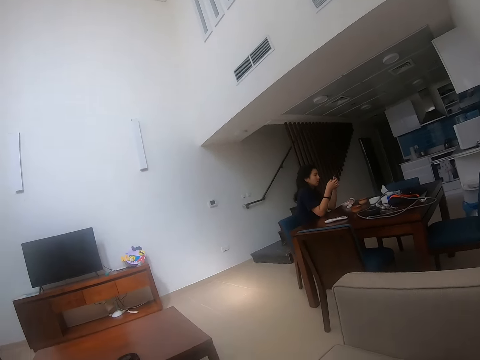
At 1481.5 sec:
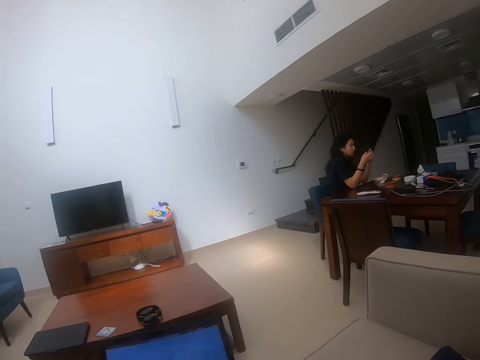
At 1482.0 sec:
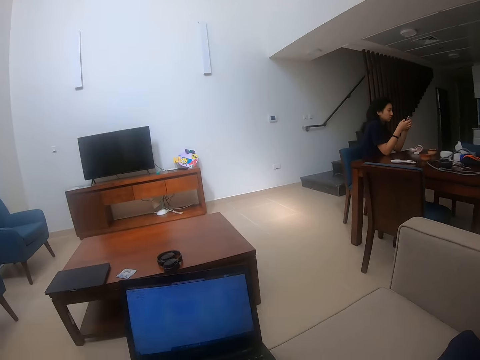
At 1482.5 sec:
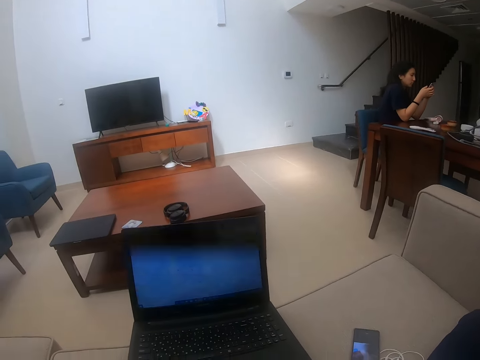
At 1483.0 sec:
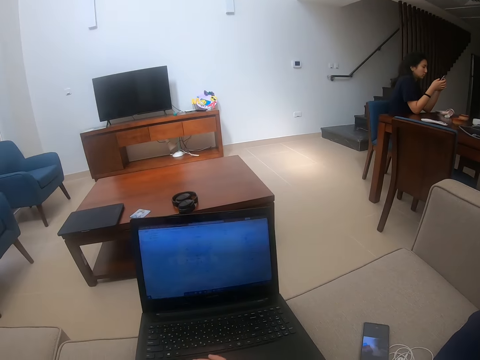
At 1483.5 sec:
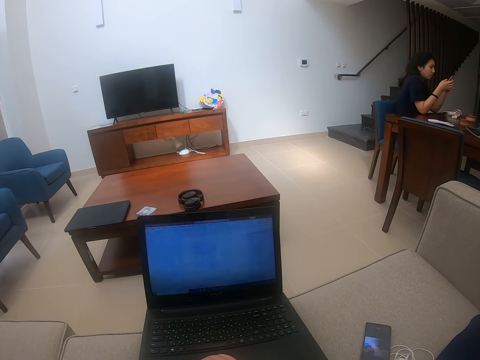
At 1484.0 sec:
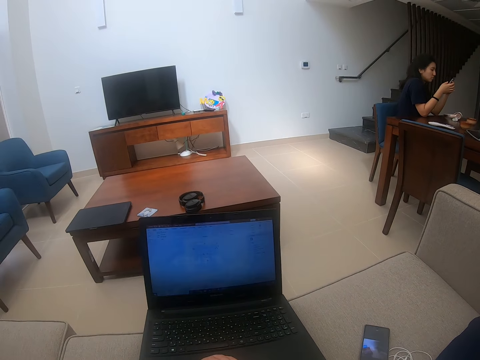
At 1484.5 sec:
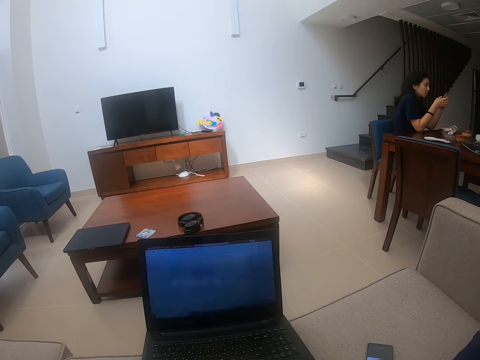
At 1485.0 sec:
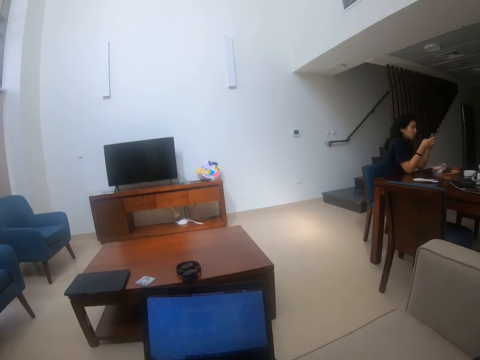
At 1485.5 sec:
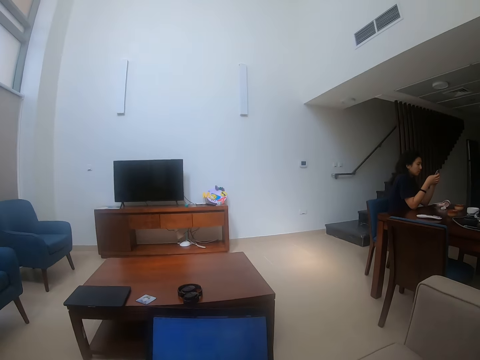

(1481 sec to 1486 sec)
The camera wearer looks around the room.

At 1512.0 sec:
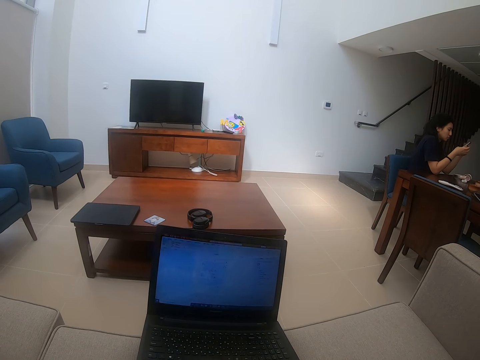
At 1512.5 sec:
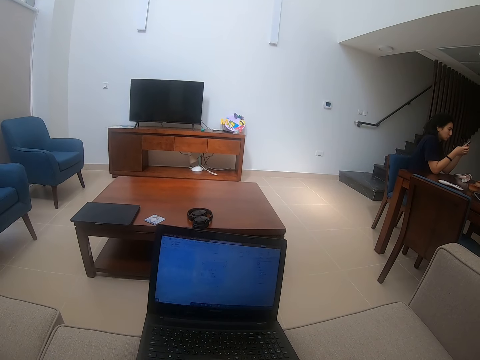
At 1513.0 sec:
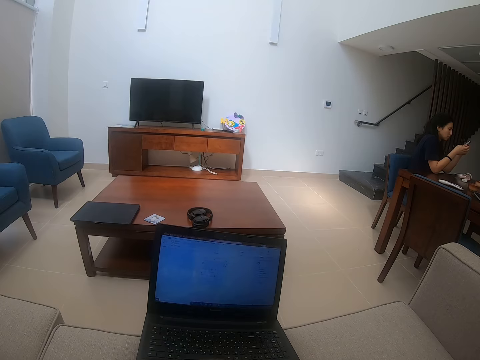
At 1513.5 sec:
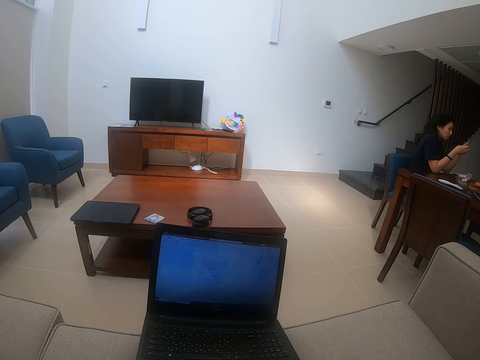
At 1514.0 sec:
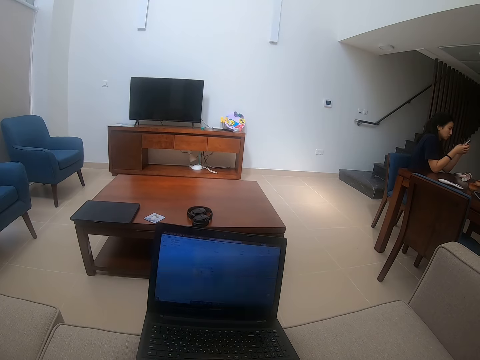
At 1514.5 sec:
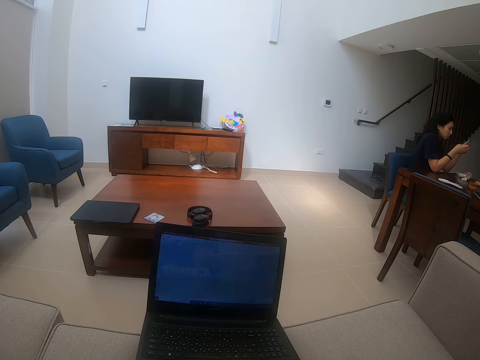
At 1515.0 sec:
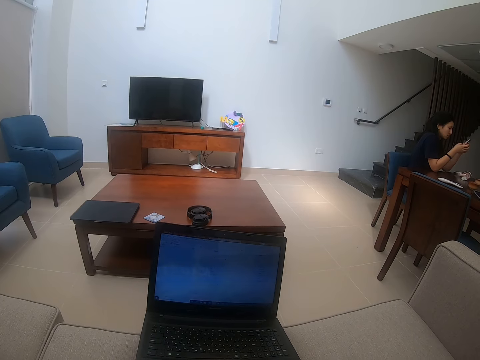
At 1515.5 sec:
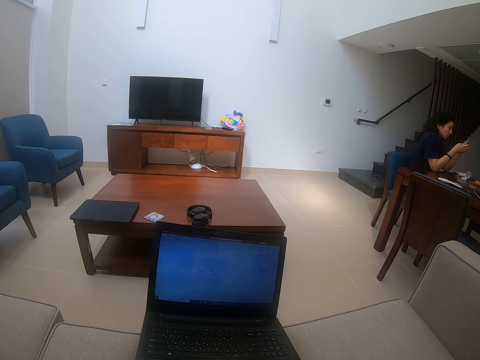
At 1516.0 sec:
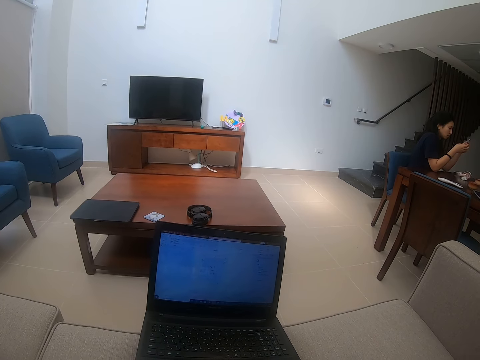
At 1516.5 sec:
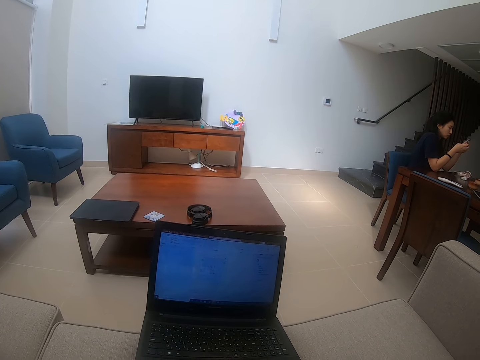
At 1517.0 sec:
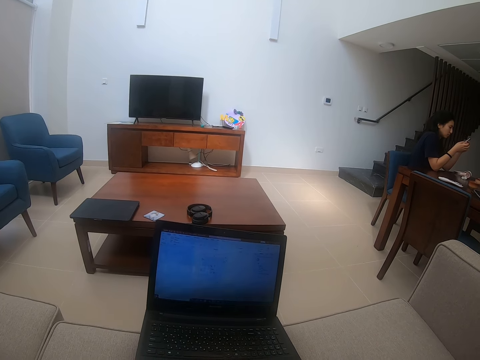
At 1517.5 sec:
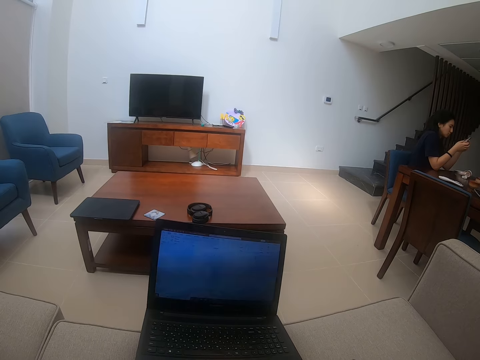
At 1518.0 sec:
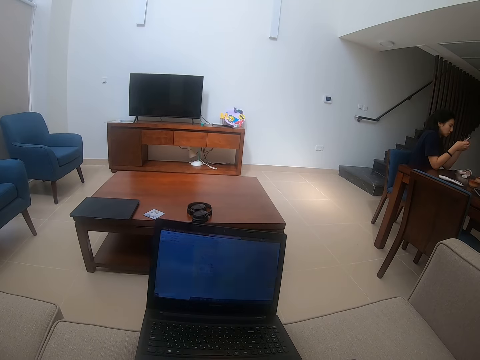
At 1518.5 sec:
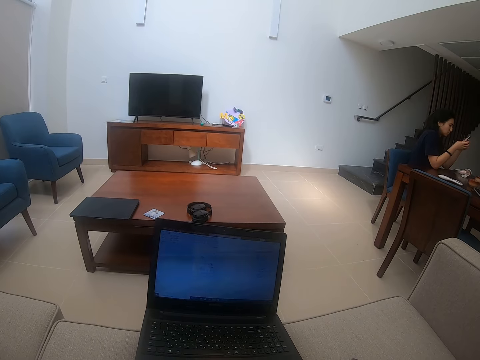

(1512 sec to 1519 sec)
The camera wearer clicks on the laptop.

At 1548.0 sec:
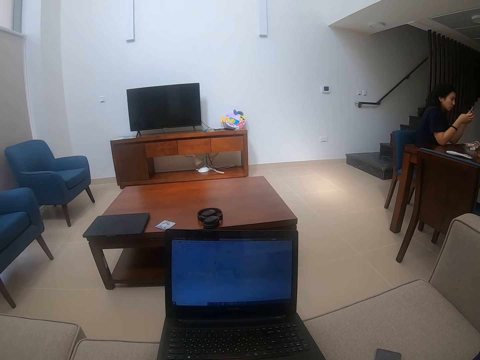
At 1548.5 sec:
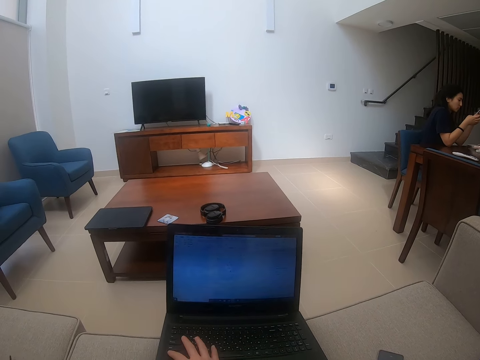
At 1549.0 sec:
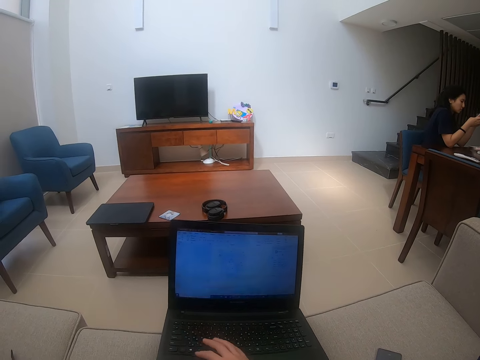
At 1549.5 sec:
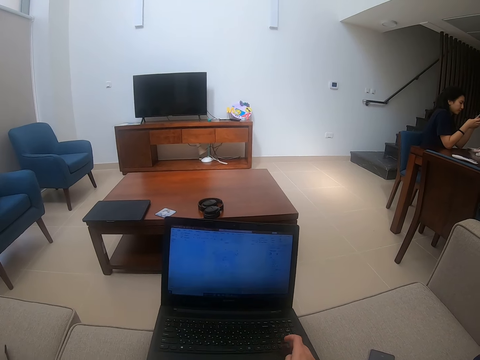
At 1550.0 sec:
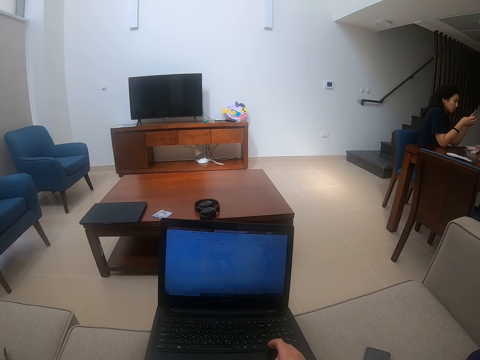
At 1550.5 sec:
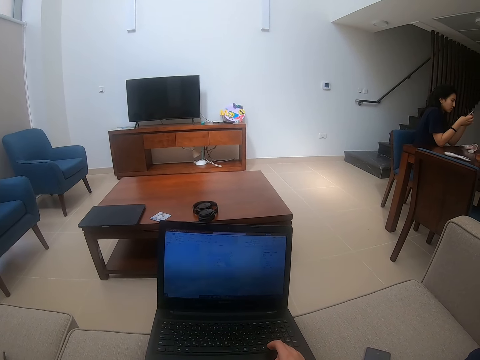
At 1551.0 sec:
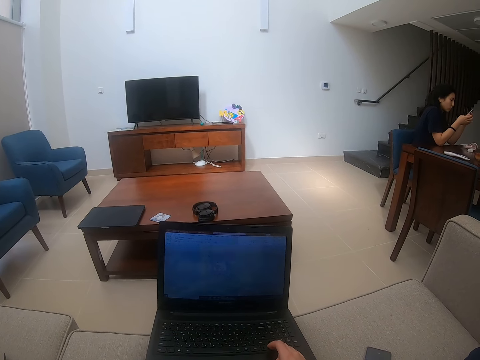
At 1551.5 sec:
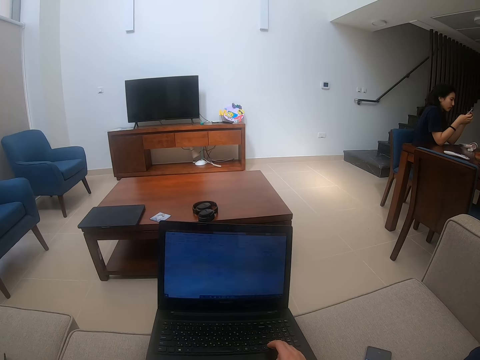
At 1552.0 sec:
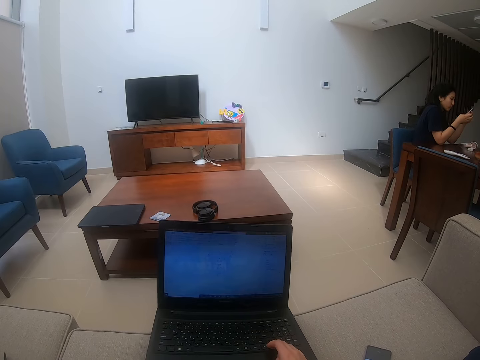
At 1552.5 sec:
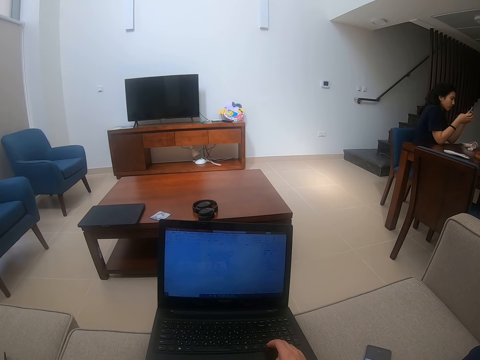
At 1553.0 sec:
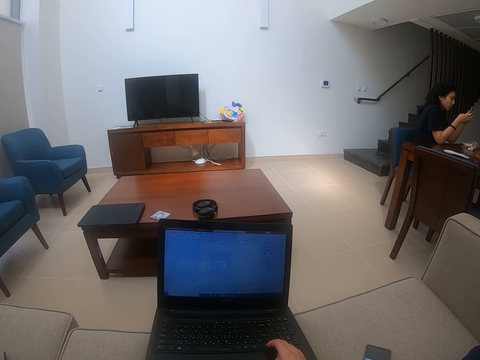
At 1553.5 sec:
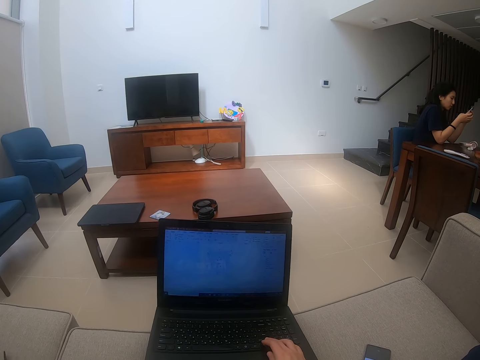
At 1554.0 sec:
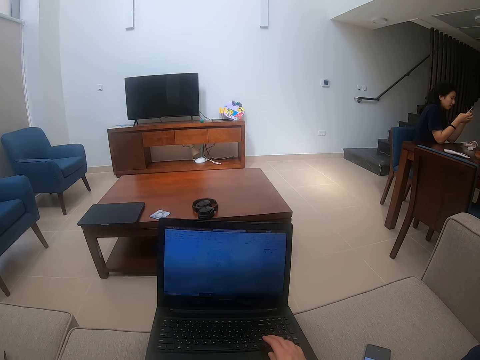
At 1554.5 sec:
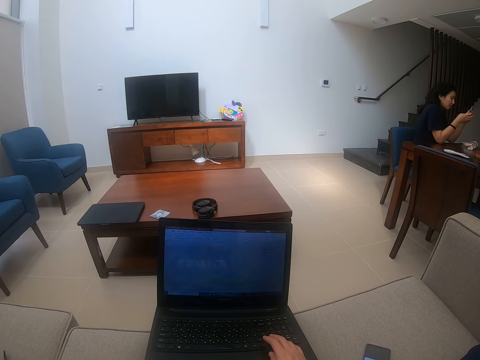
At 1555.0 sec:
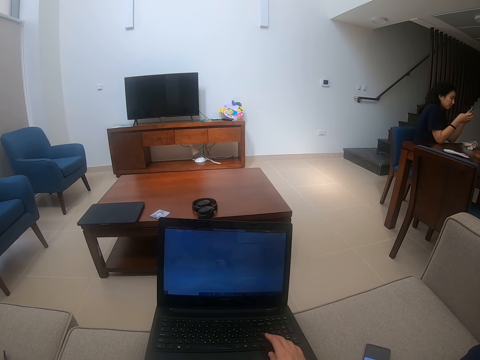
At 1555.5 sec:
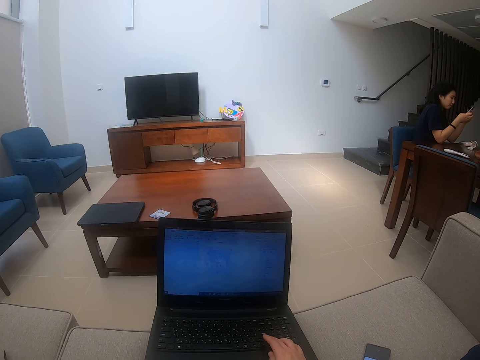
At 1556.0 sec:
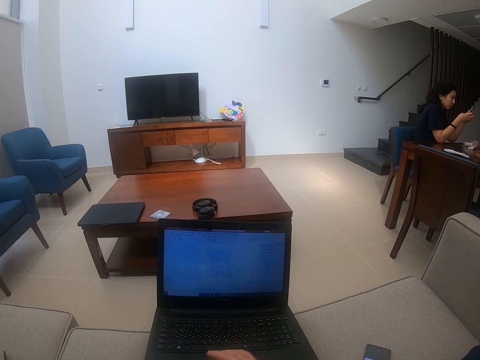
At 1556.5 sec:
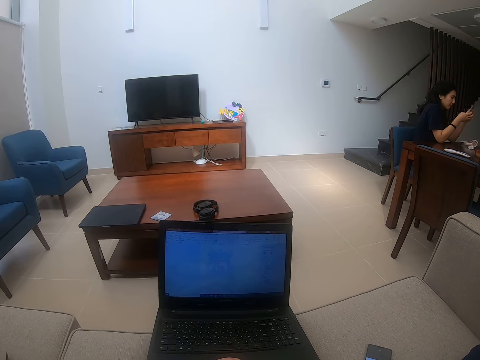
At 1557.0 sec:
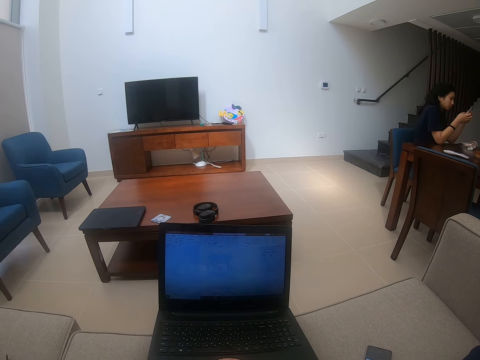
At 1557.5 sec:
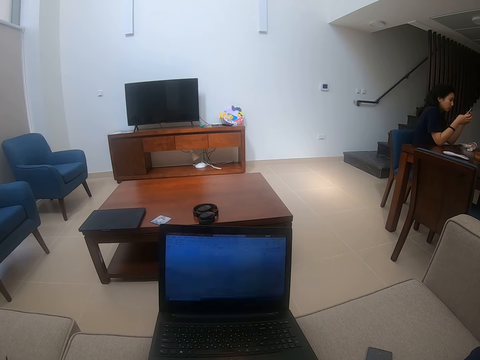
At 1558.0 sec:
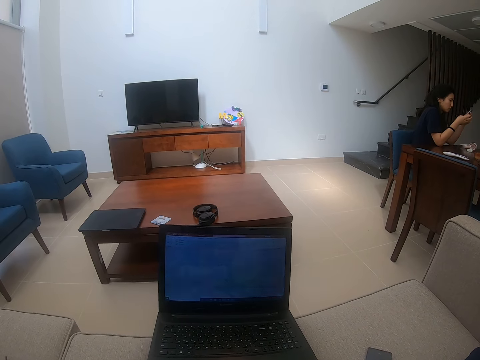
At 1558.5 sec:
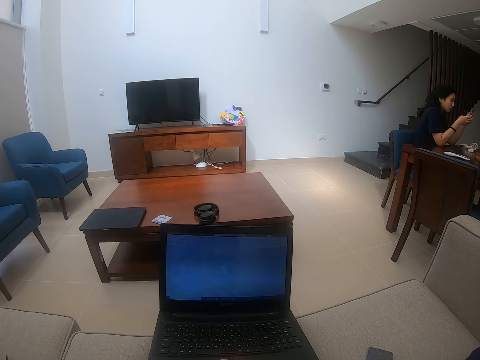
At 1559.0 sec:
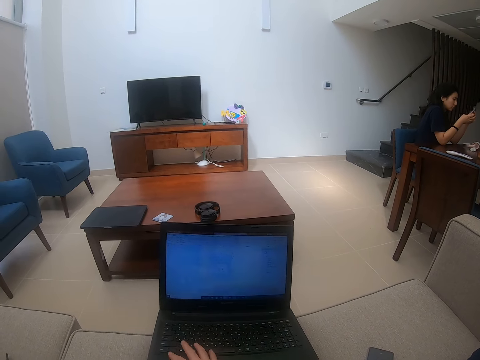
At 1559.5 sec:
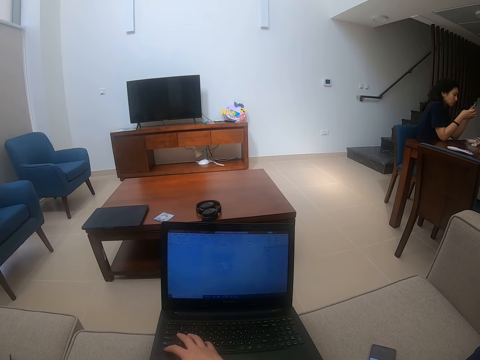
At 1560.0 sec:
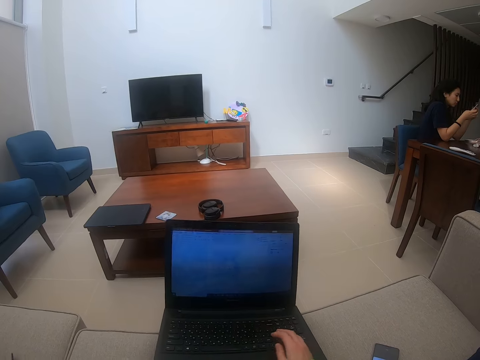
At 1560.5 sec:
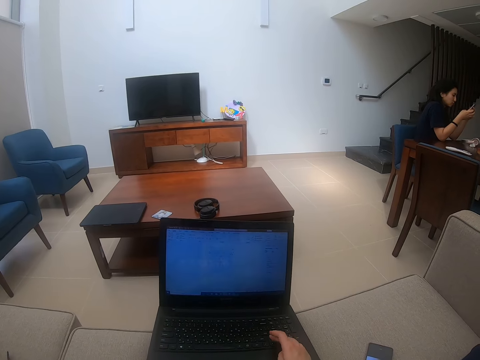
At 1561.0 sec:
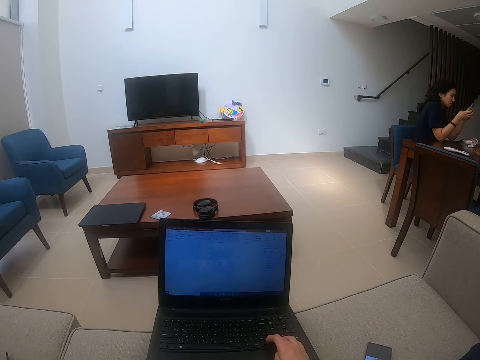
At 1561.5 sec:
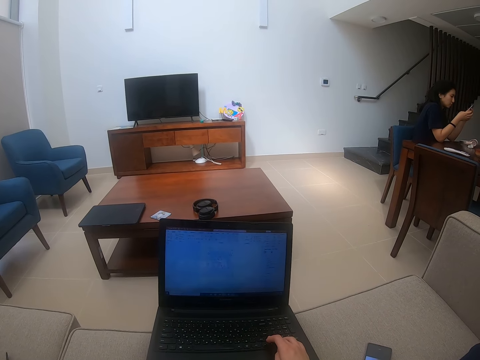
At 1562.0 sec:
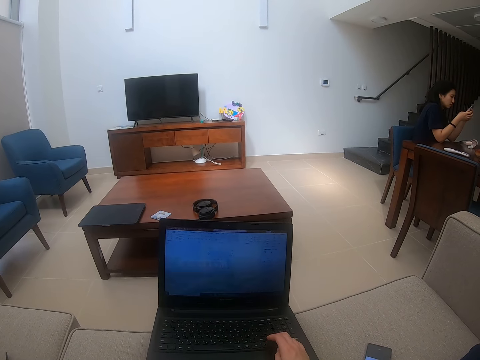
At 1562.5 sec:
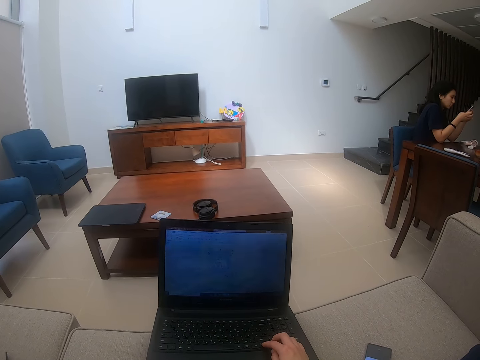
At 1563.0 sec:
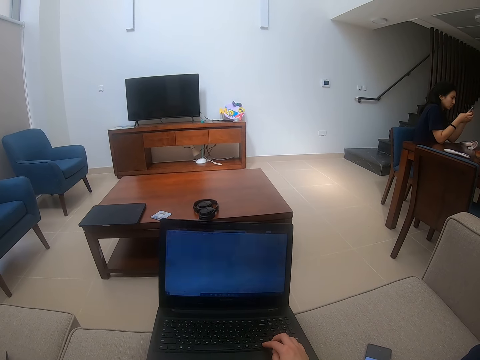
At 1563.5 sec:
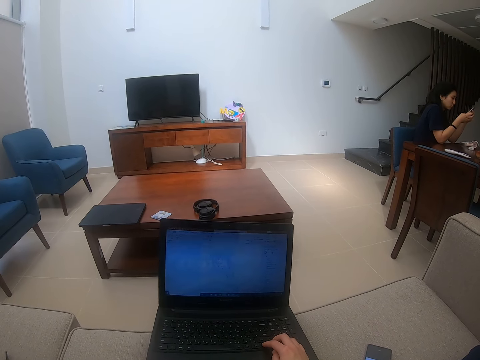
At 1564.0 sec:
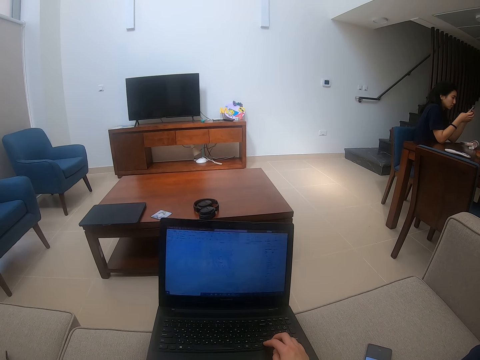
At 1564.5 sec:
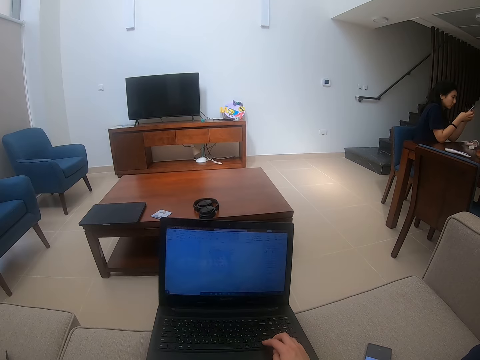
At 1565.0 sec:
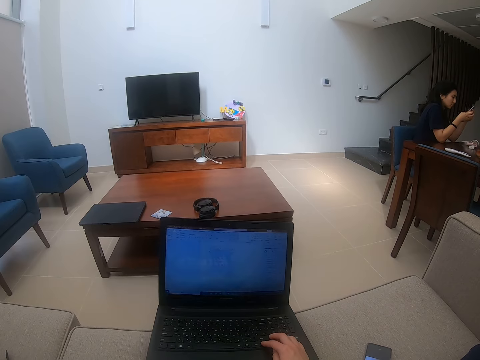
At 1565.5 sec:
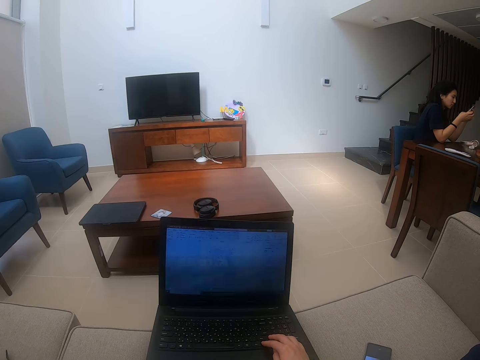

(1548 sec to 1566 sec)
The camera wearer types on the laptop. A person scrolls on the phone.
